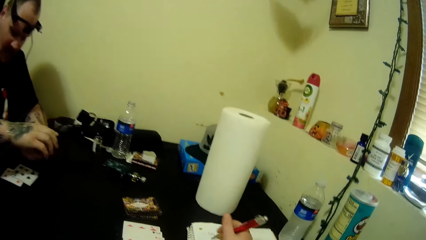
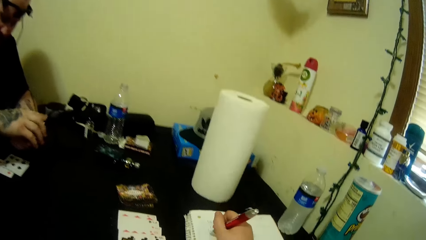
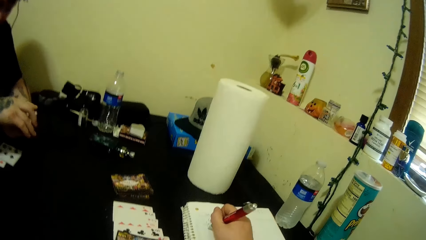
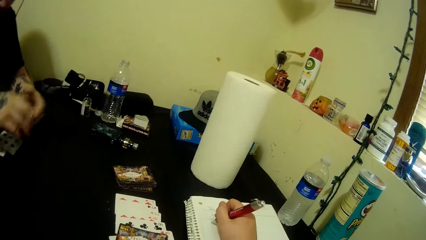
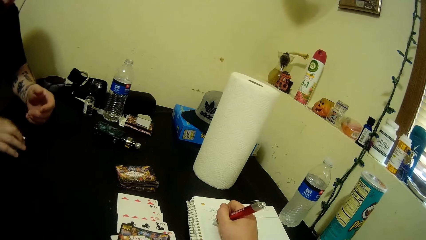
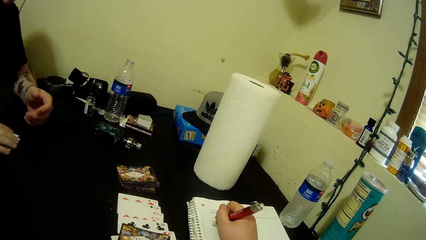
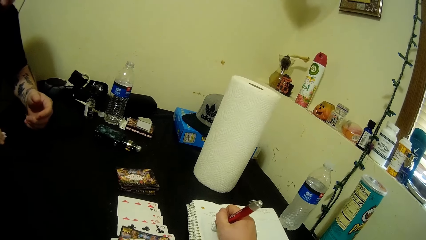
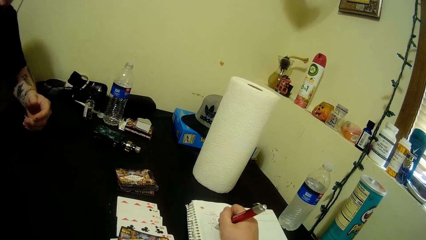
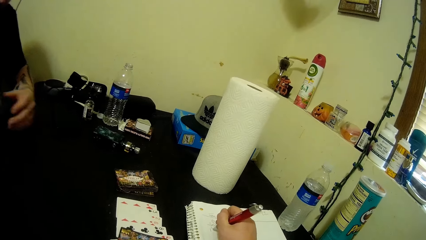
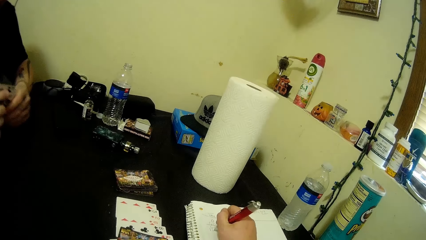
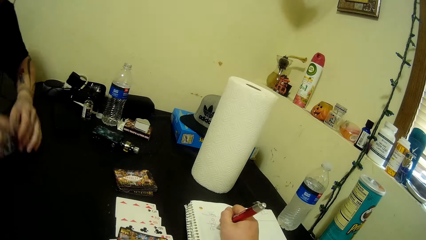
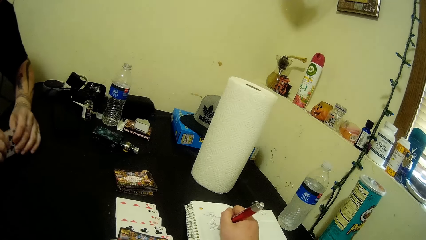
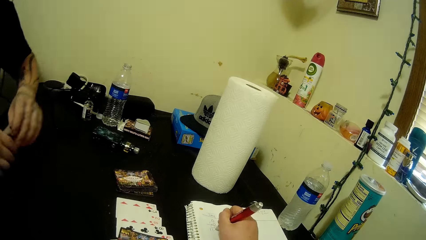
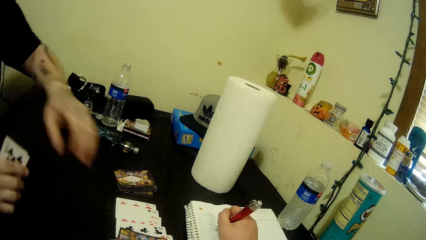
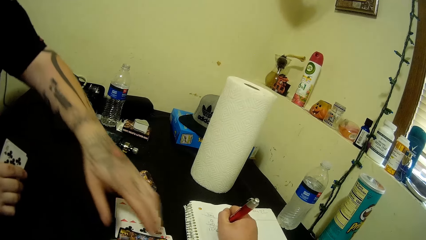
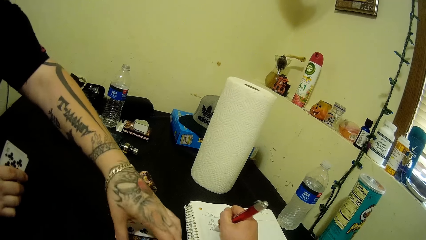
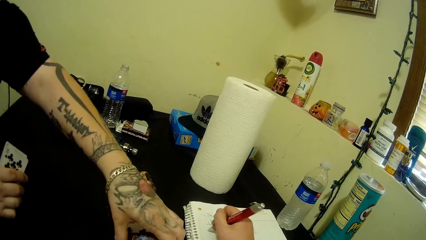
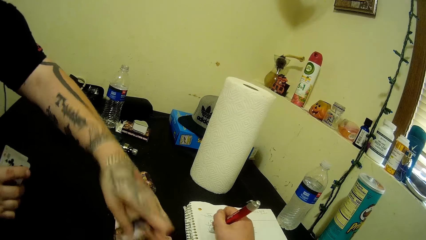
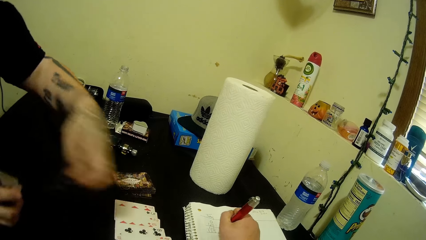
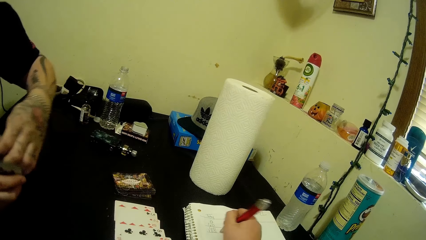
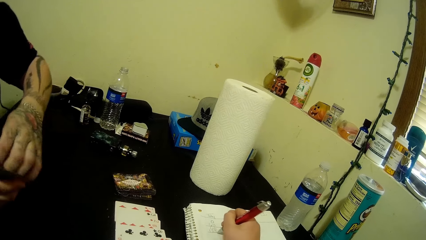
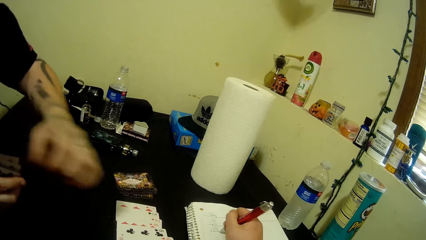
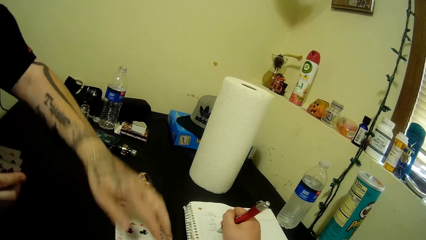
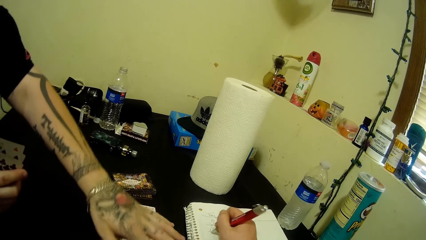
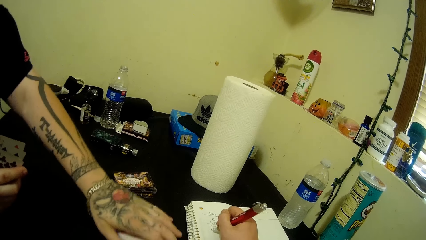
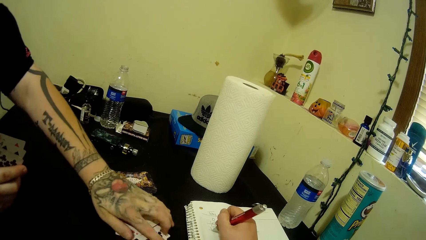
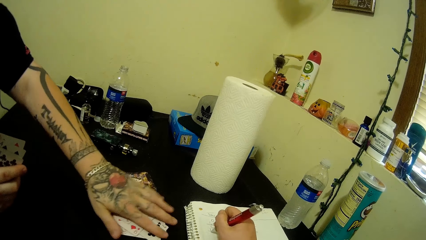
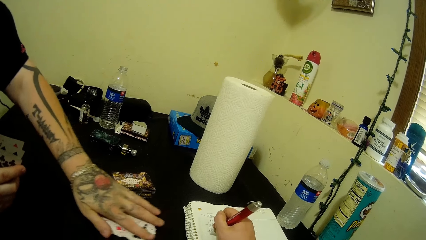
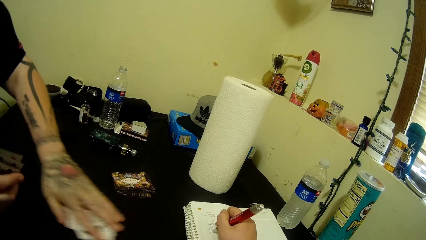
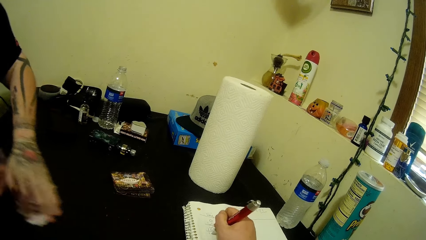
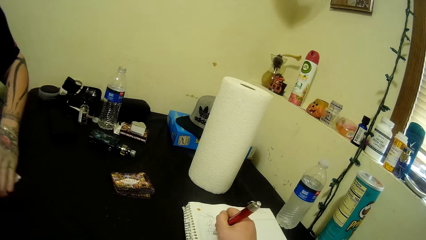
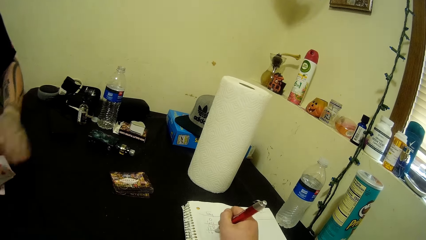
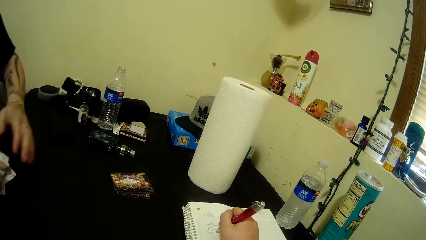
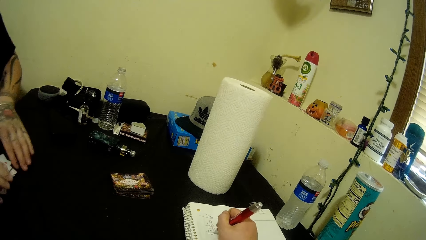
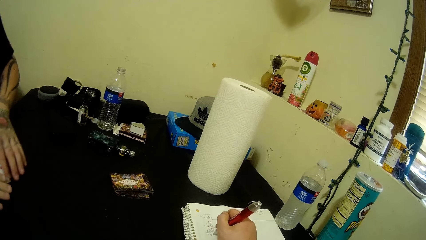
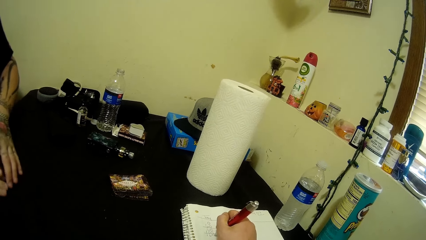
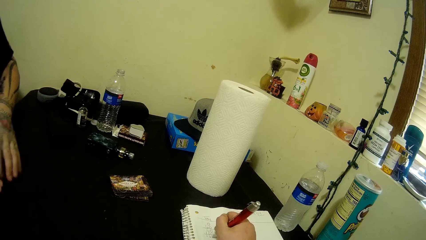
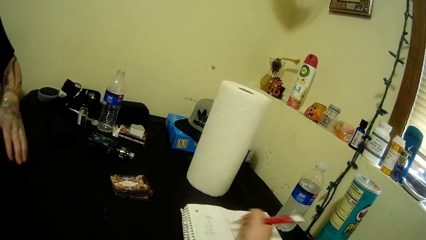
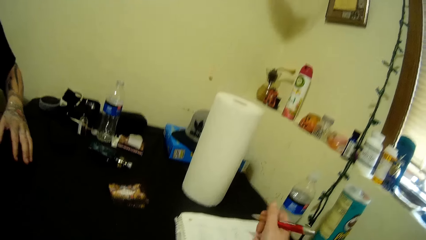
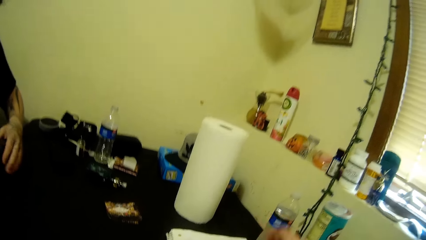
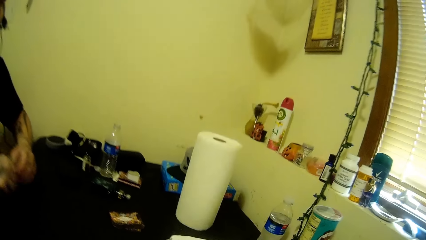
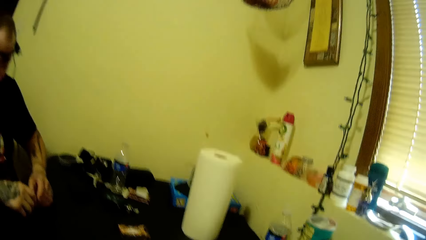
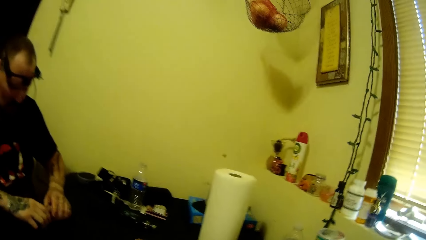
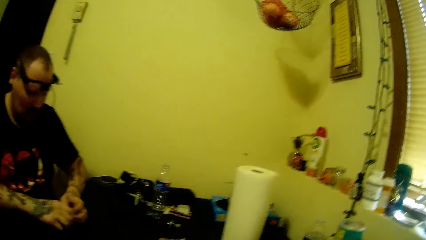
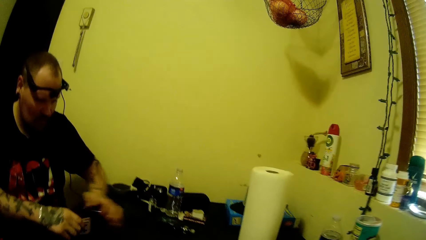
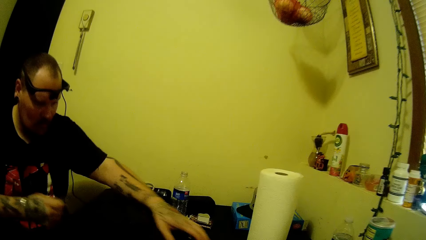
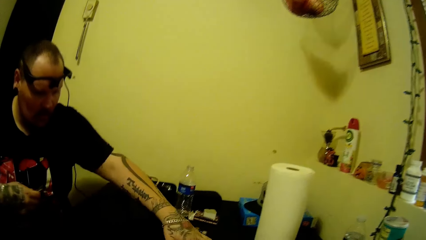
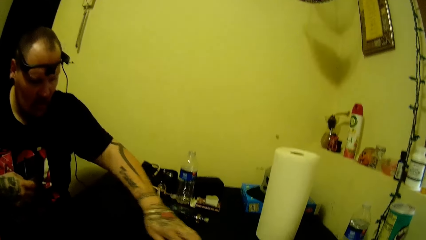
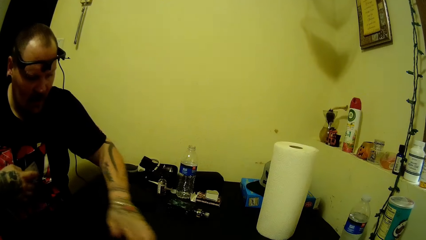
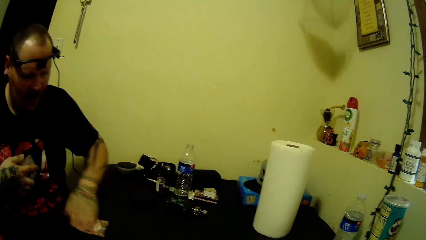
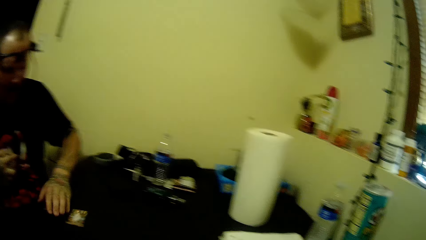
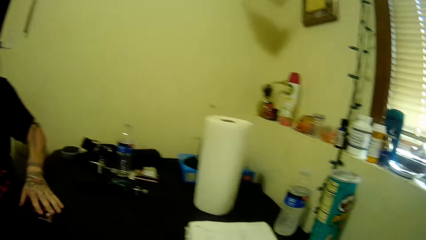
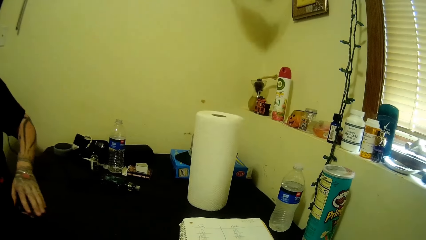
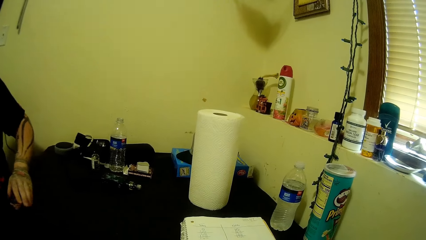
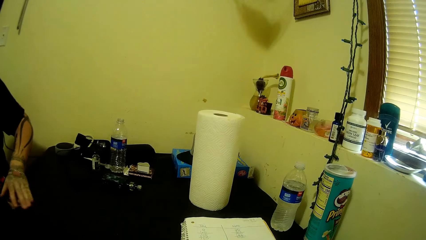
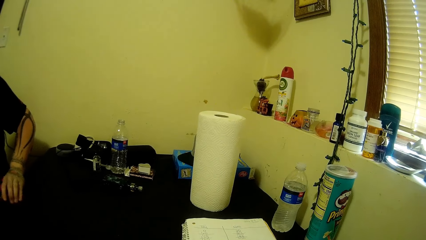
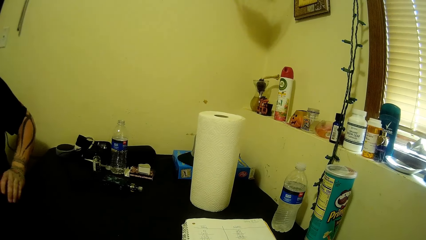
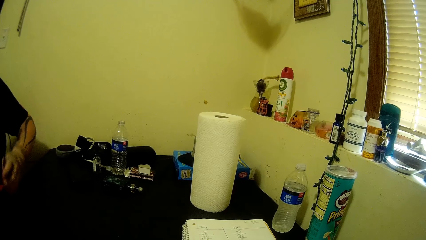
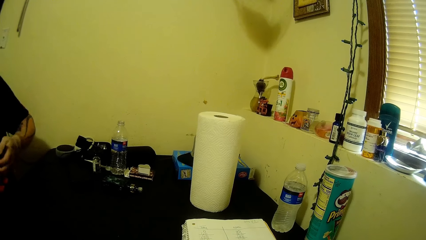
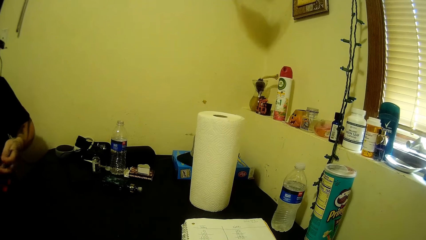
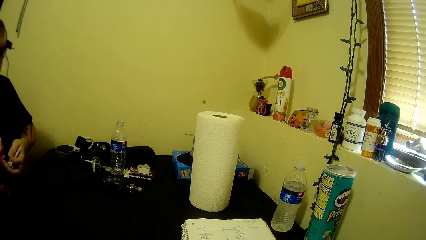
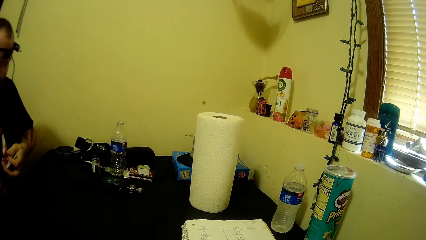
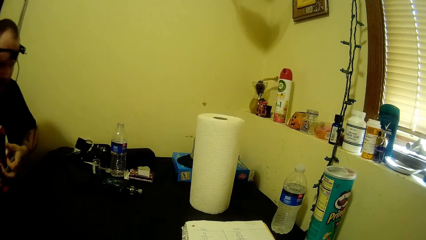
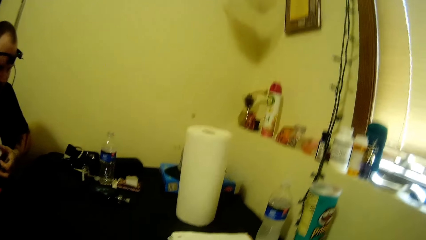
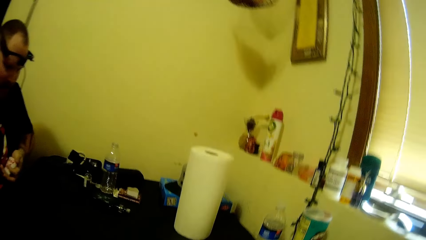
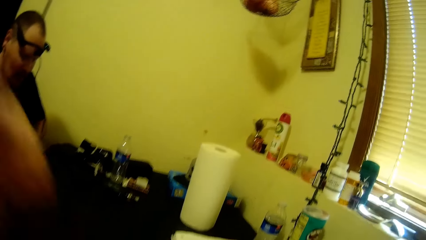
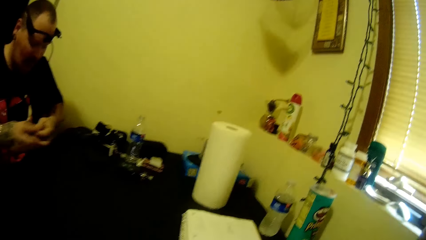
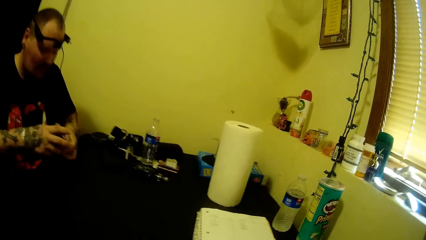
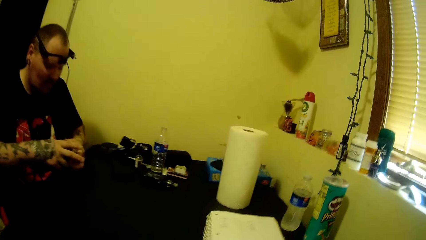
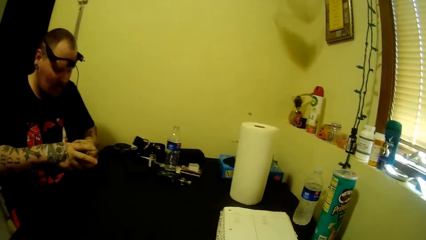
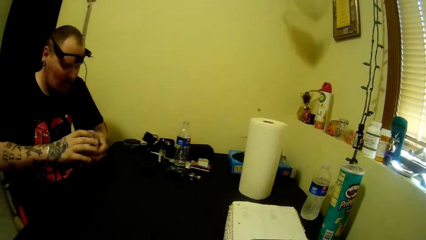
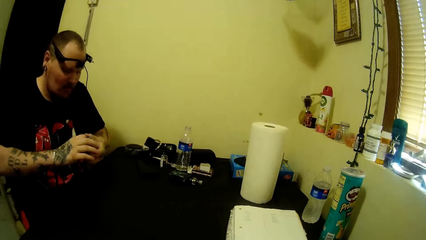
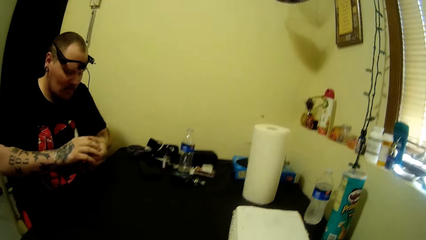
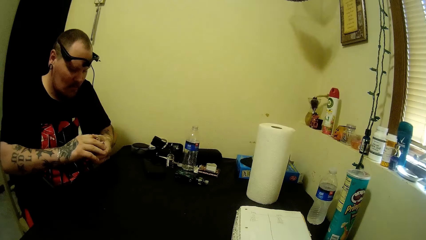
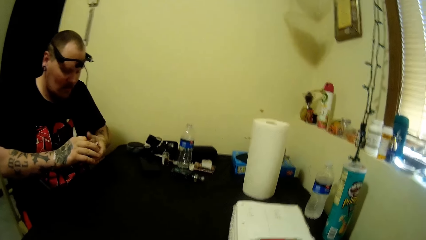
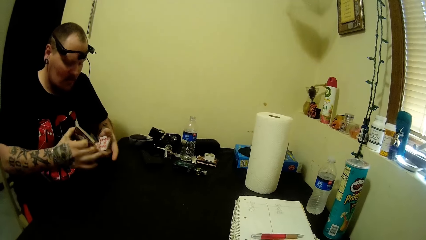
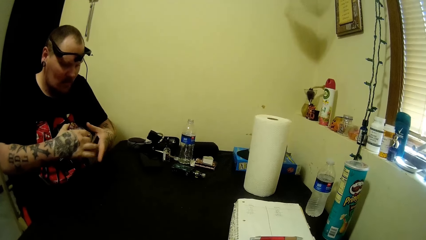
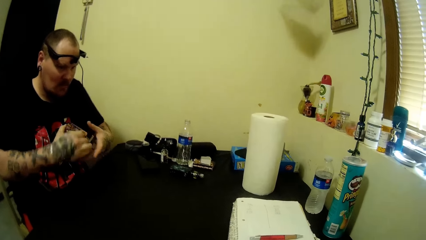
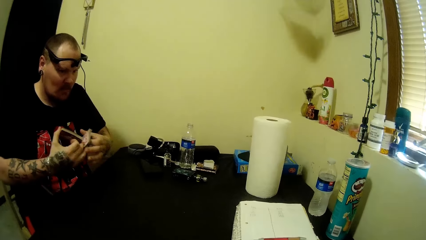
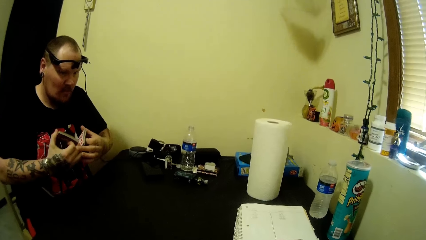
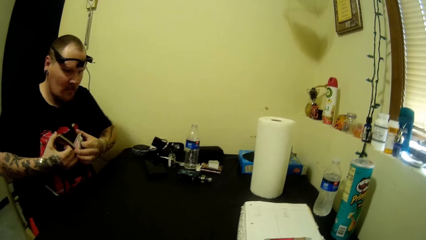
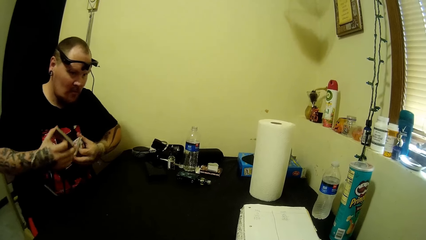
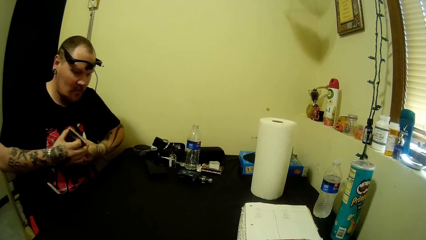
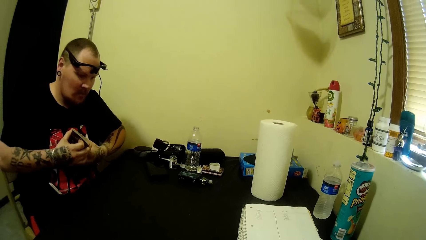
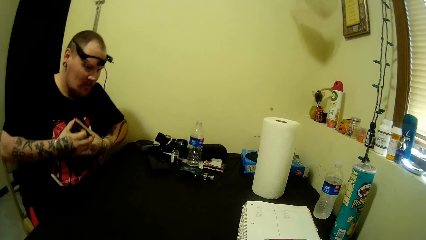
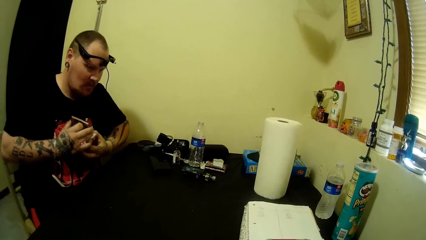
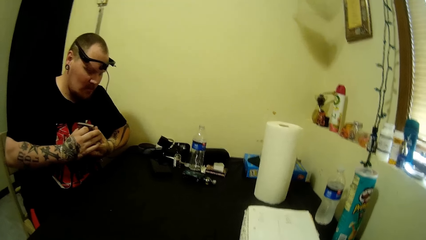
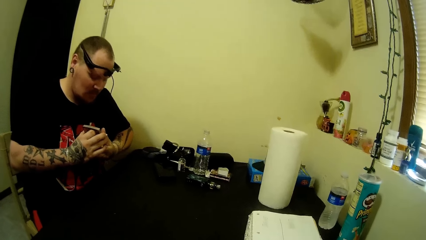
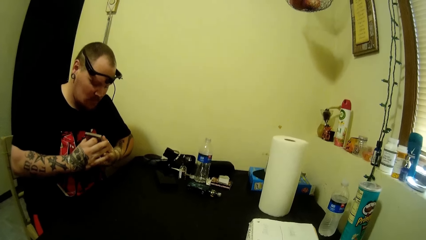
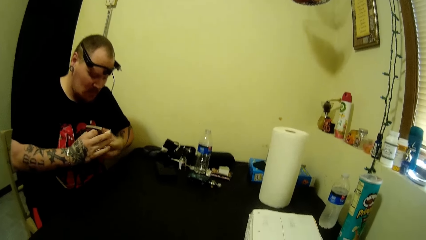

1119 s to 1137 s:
The camera wearer writes on the book. A man picks up the cards. The man arranges the cards. The man picks up the cards again. The man puts the cards together. The man picks up the cards. The camera wearer talks with the man. The man shuffles the cards.
